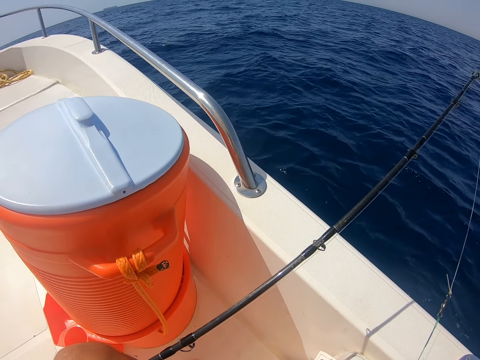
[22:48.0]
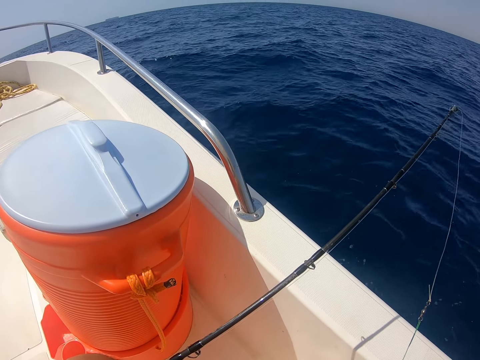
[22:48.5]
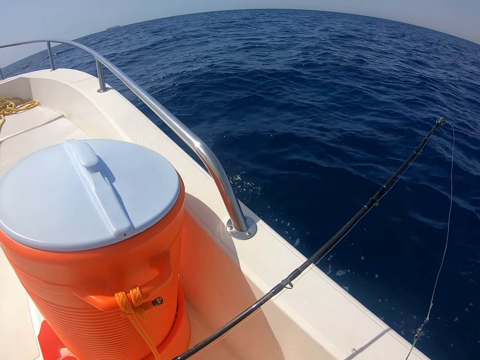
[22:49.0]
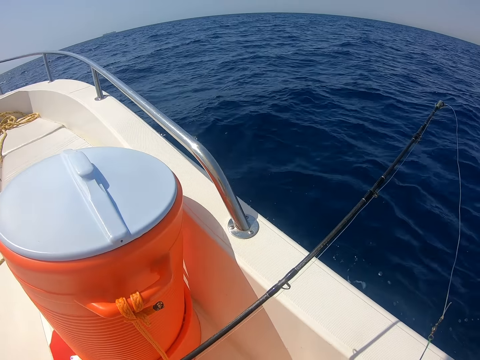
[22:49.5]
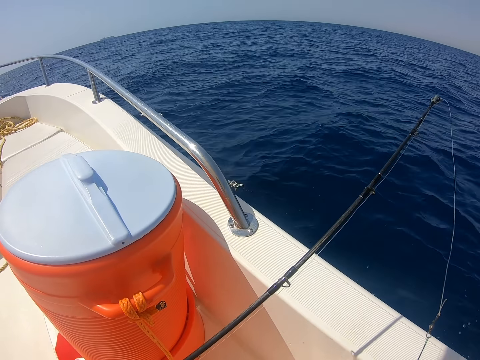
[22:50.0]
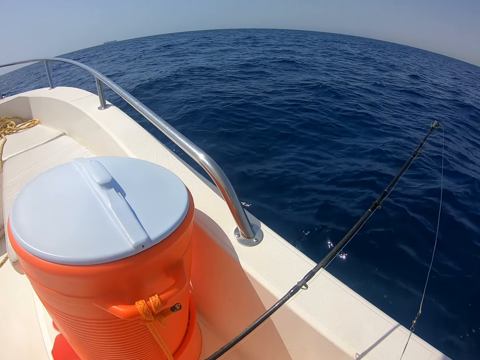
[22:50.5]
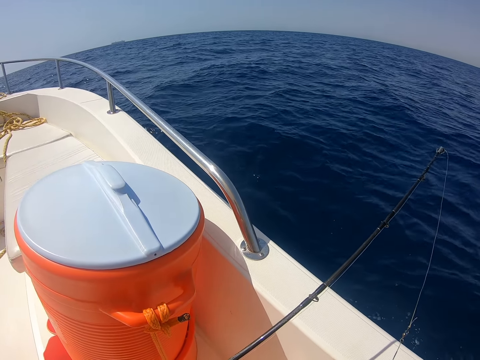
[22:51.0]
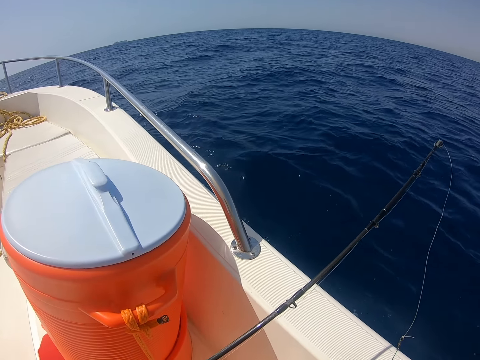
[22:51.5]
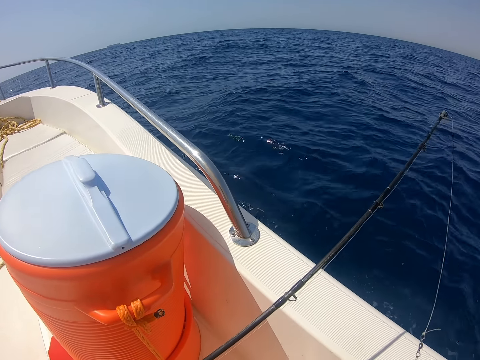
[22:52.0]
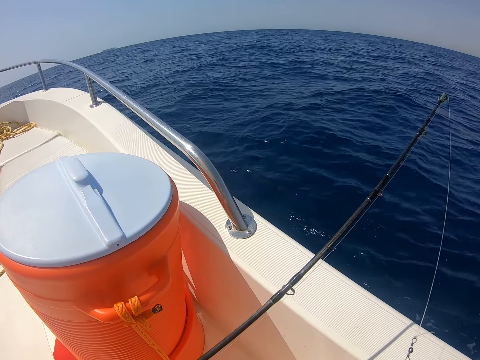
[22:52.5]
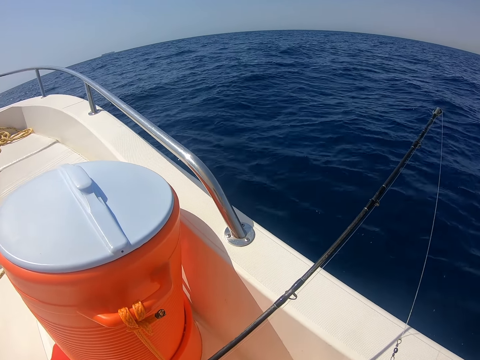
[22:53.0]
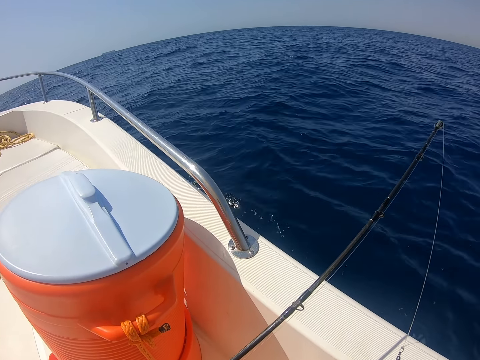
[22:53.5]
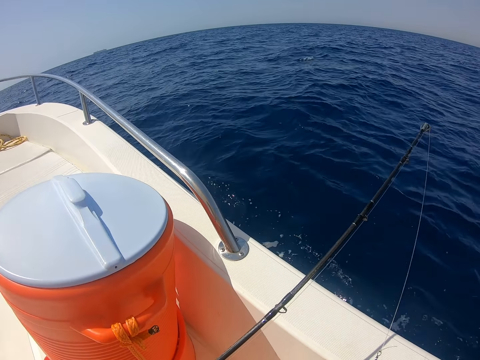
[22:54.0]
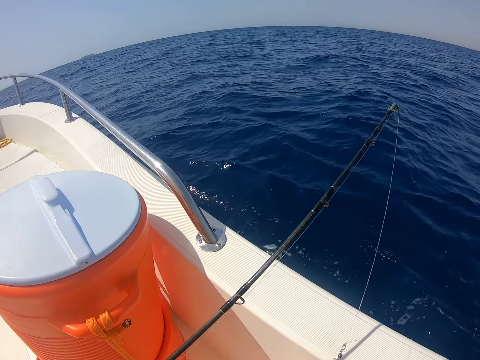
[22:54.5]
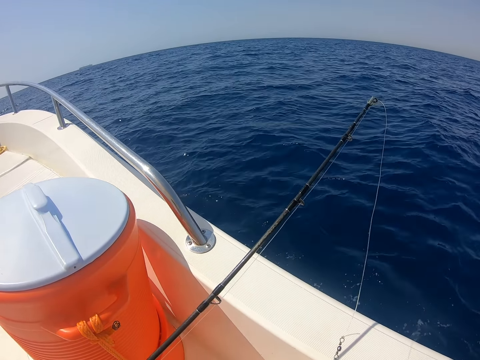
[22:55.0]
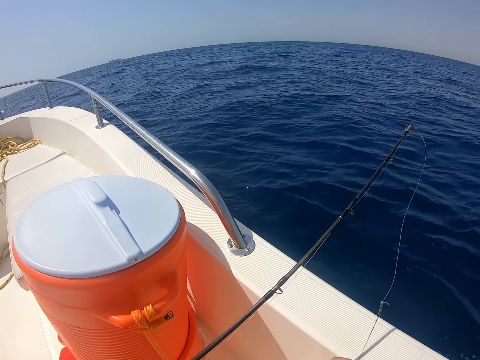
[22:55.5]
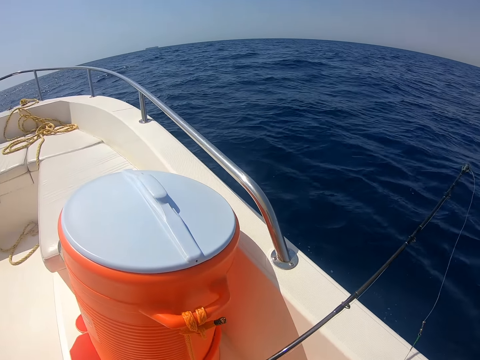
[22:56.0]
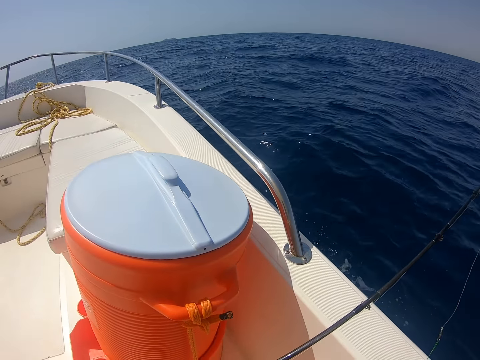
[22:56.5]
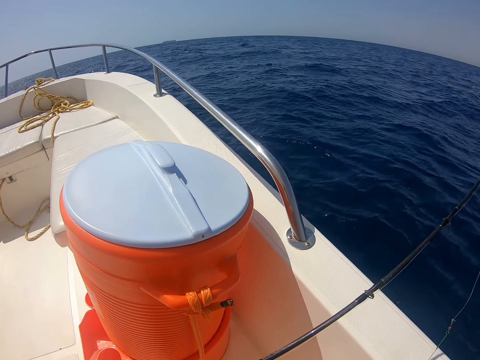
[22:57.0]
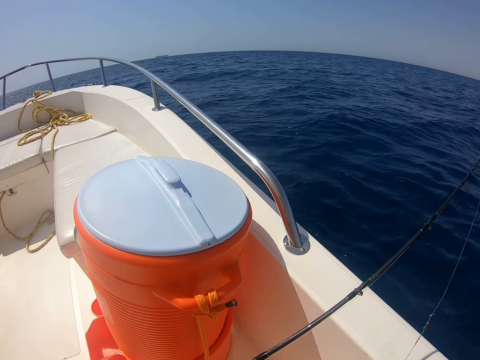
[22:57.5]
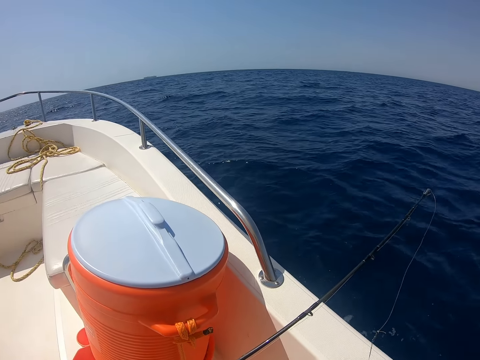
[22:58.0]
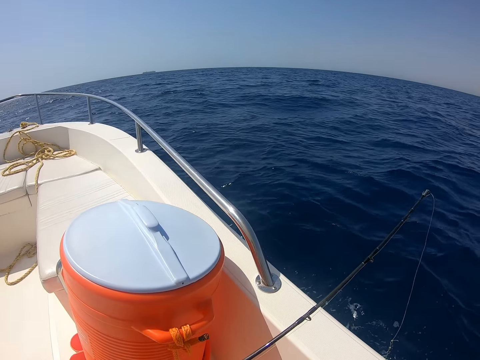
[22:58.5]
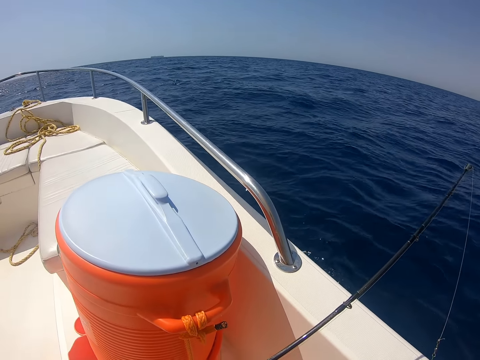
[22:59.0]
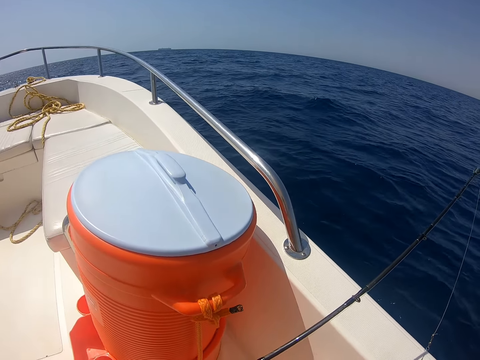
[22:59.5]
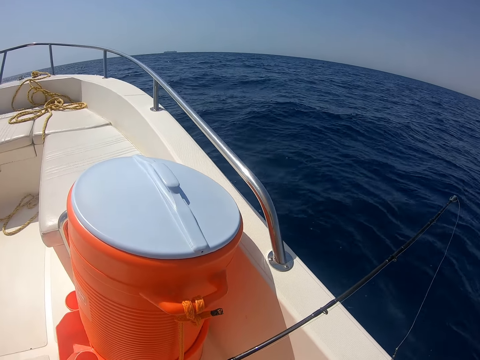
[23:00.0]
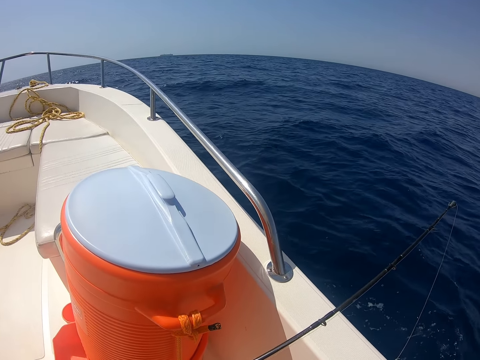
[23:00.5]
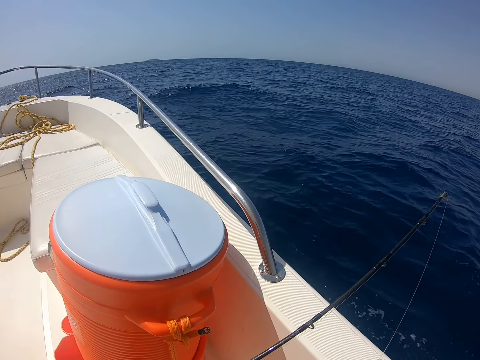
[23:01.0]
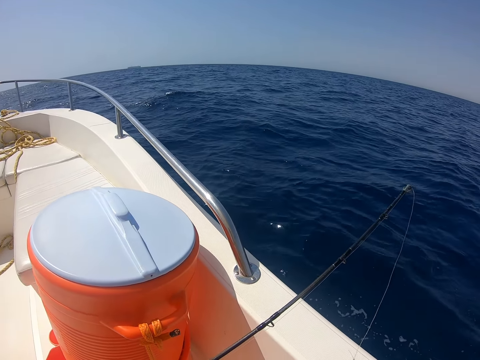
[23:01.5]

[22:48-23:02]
The camera wearer fixes the hook.

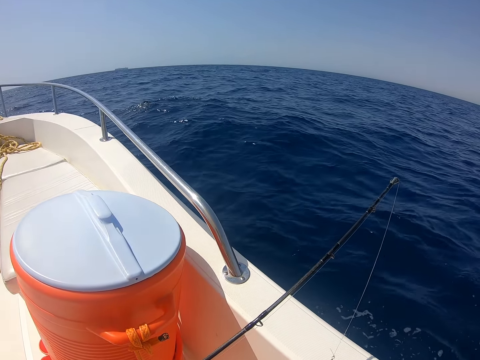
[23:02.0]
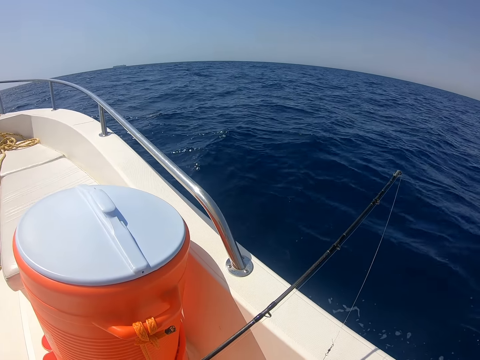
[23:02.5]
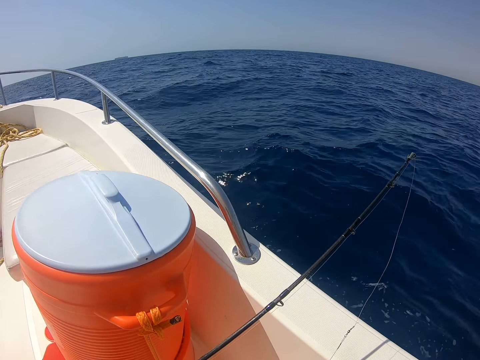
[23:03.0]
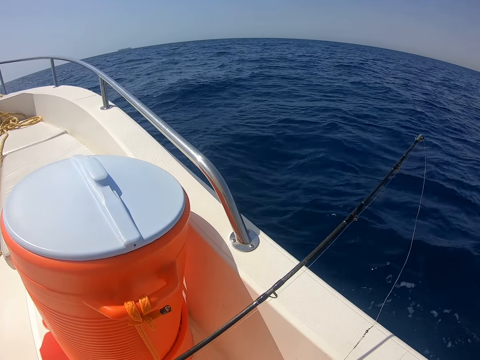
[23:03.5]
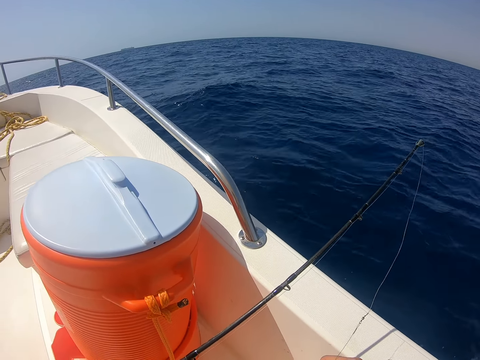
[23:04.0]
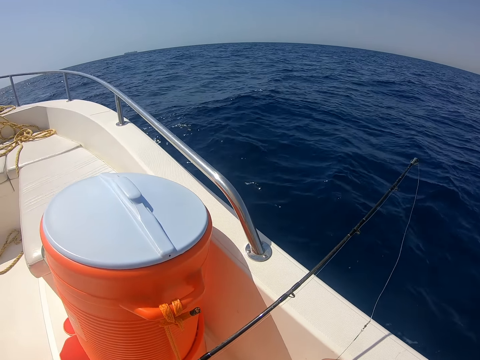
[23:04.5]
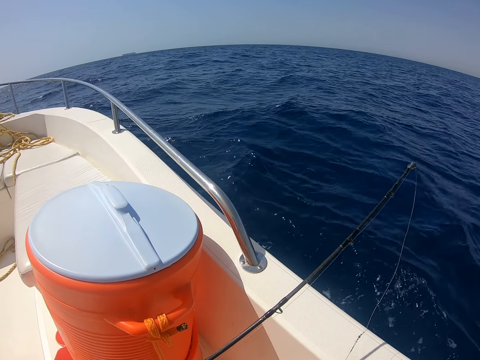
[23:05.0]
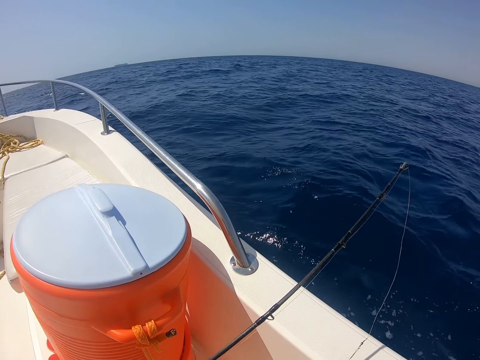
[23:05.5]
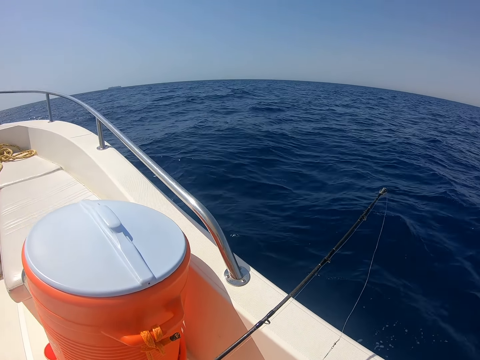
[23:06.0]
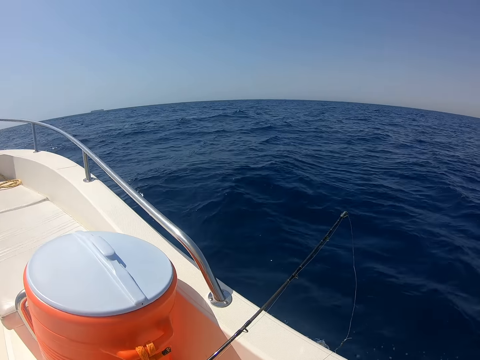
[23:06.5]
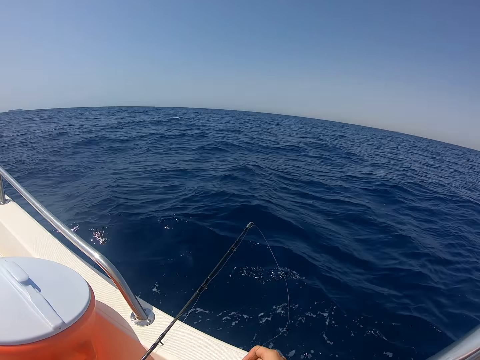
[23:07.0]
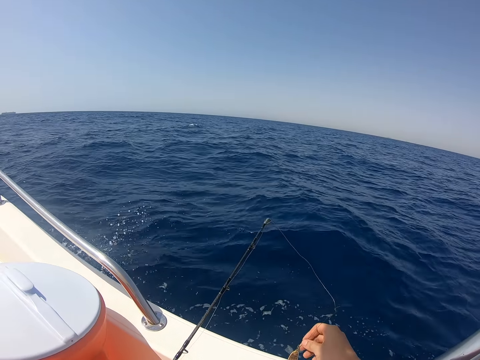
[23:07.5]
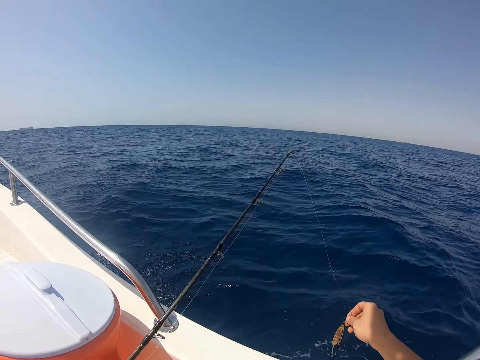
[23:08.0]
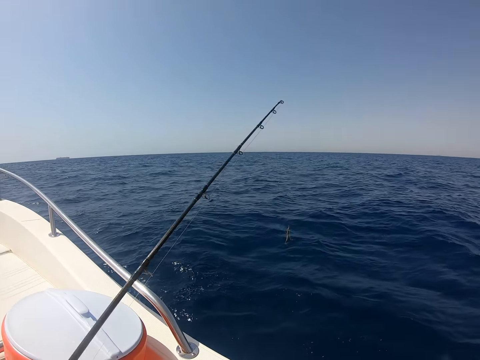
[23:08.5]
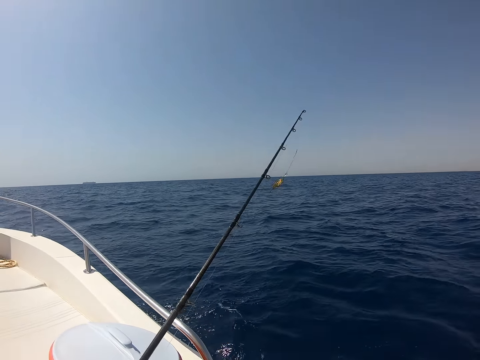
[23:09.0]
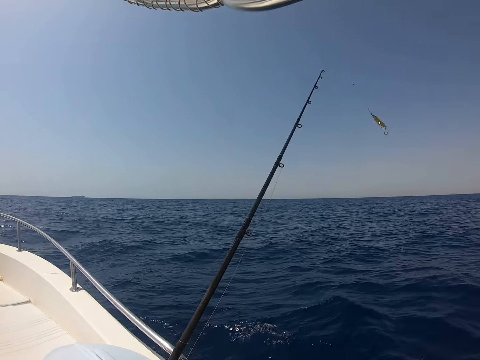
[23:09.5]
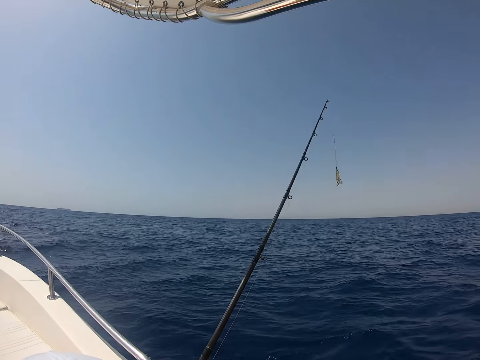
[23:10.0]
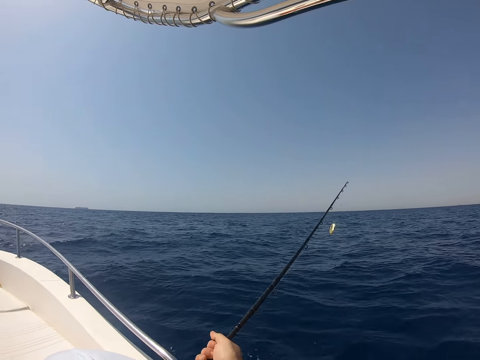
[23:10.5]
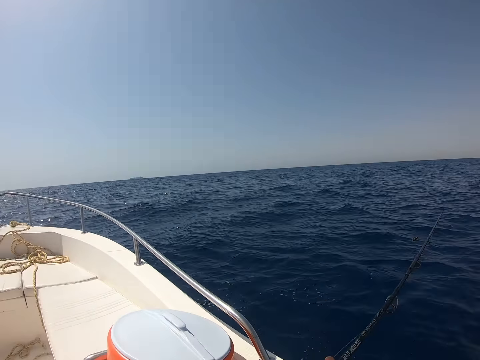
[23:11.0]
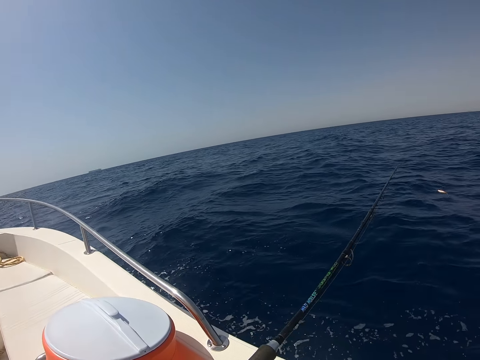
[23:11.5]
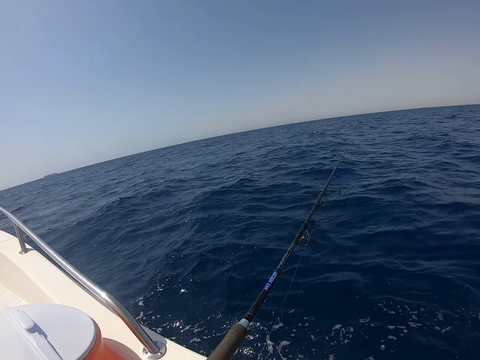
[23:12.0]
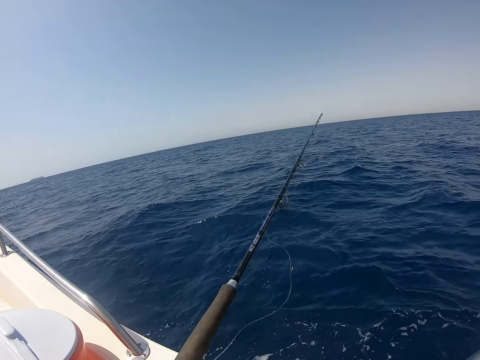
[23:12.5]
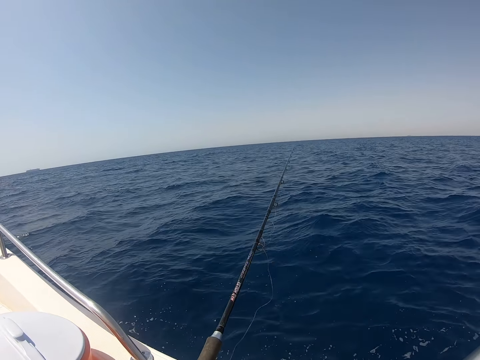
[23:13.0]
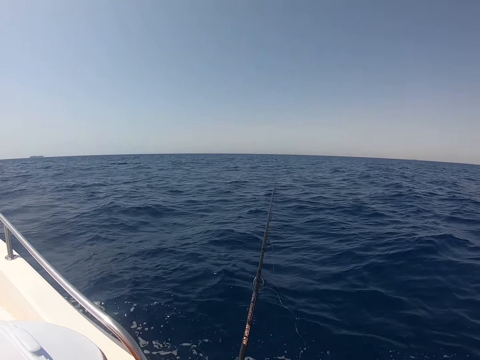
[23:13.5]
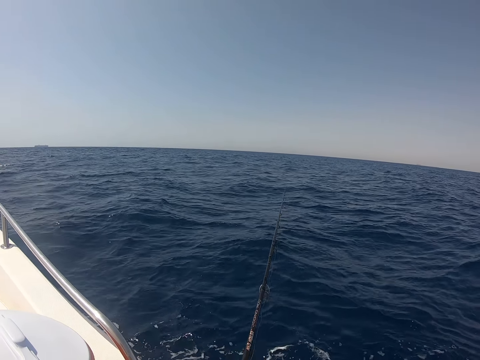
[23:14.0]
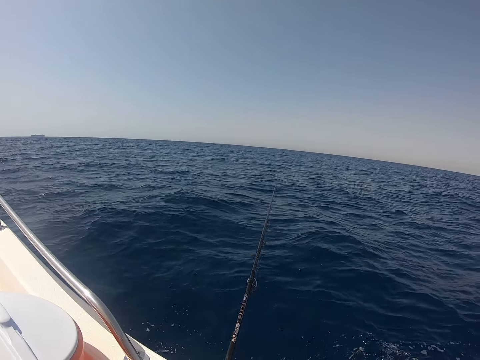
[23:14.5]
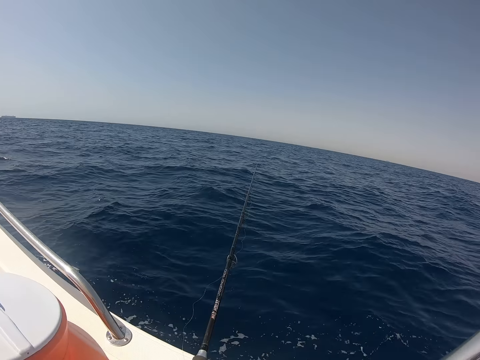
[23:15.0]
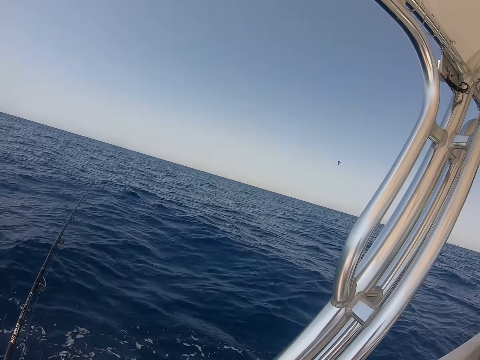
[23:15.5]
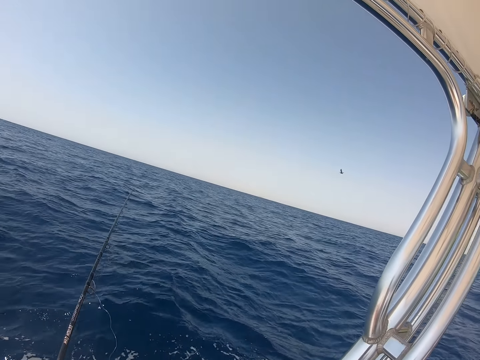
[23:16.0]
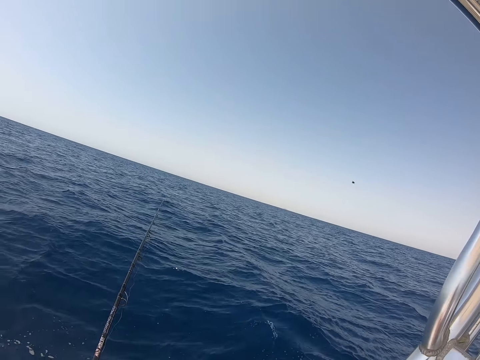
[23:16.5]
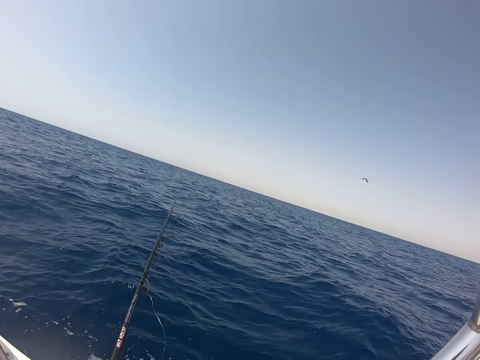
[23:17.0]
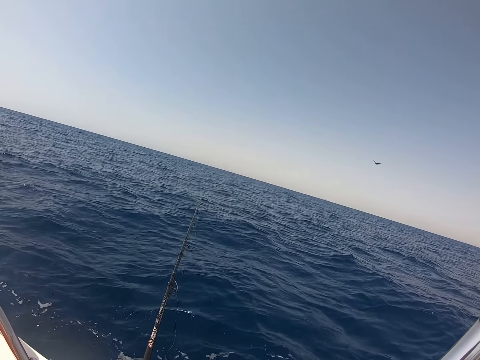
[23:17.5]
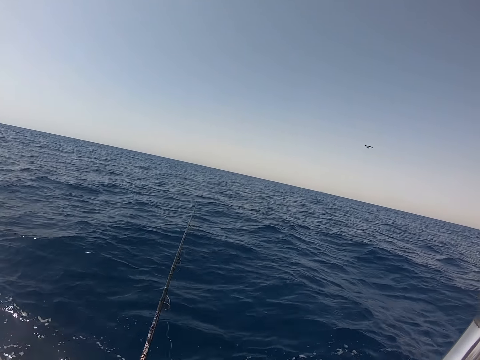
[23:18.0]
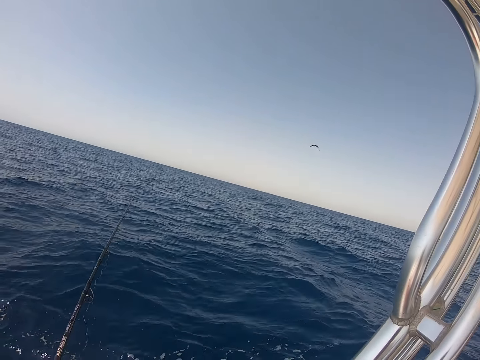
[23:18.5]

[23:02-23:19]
The camera wearer moves in the ocean with a boat. They put the hook in the water. They put the fishing rod in the water.
